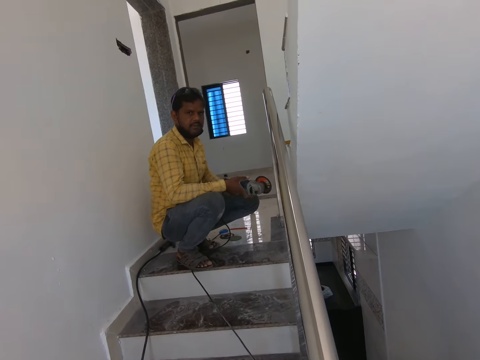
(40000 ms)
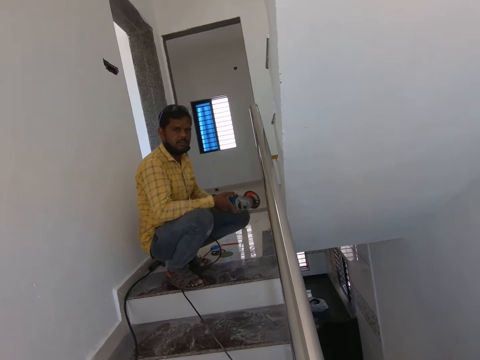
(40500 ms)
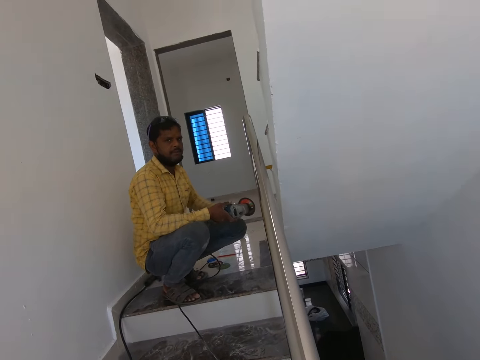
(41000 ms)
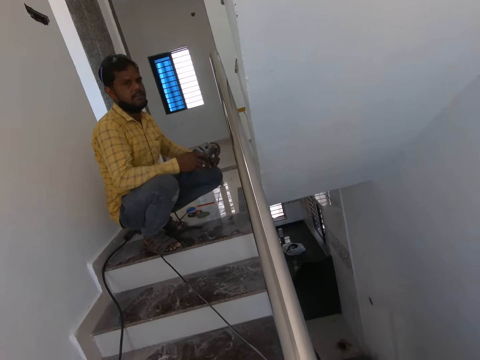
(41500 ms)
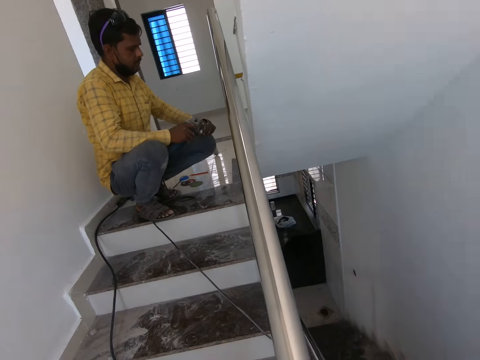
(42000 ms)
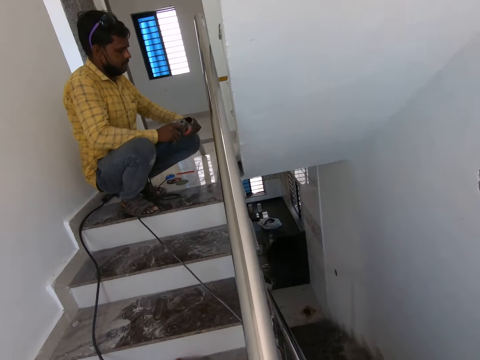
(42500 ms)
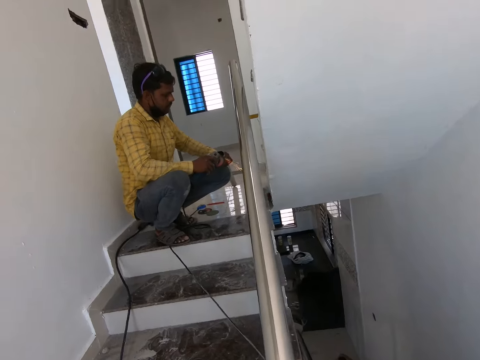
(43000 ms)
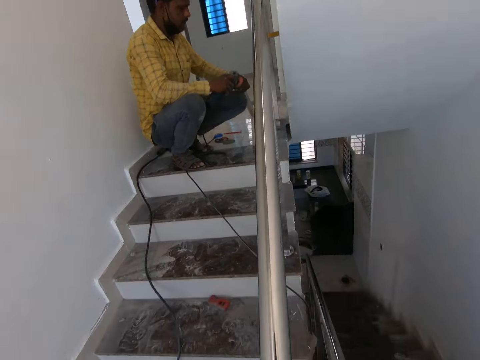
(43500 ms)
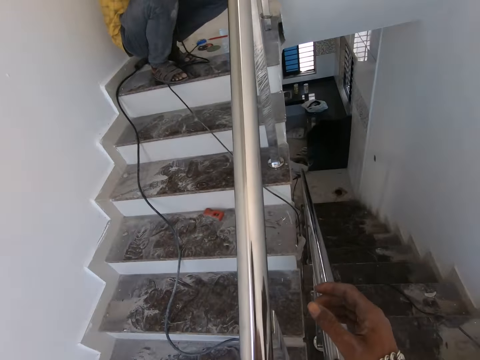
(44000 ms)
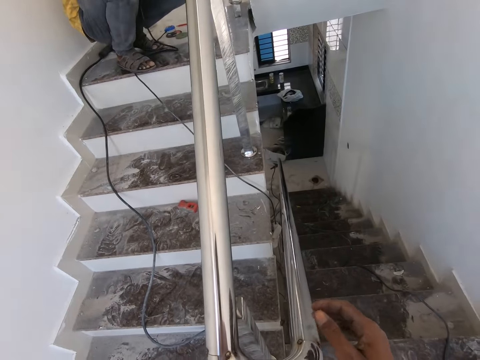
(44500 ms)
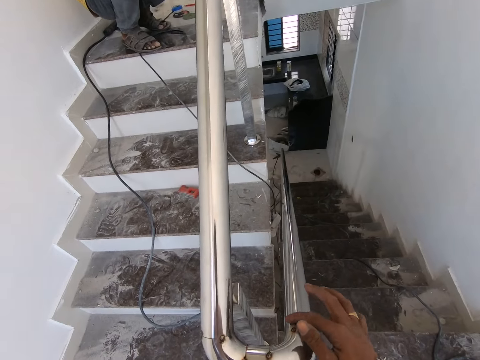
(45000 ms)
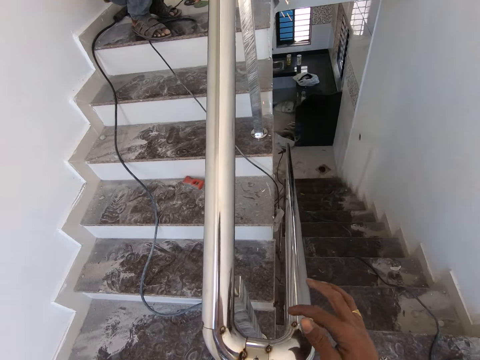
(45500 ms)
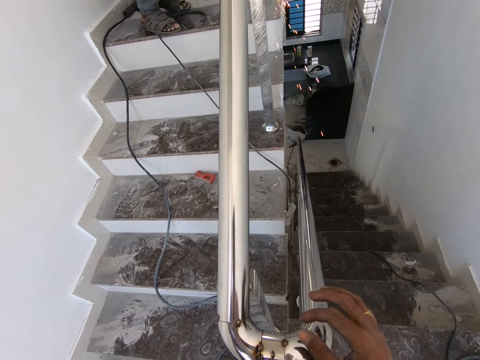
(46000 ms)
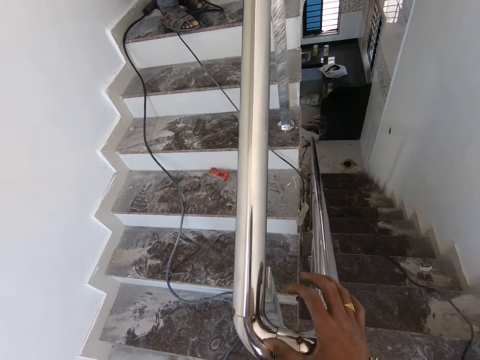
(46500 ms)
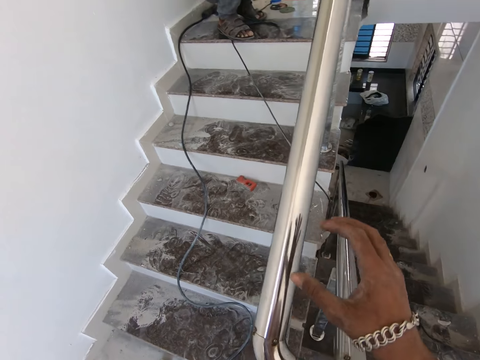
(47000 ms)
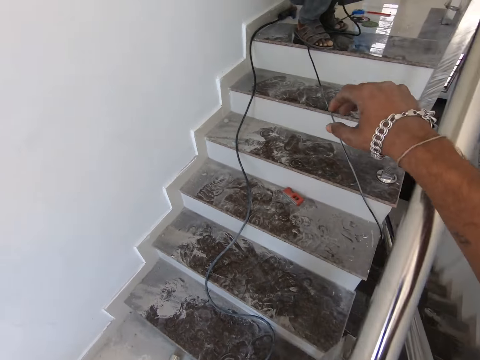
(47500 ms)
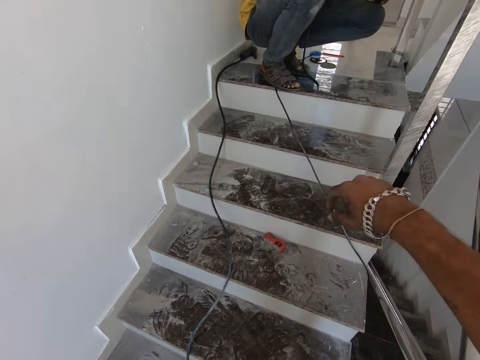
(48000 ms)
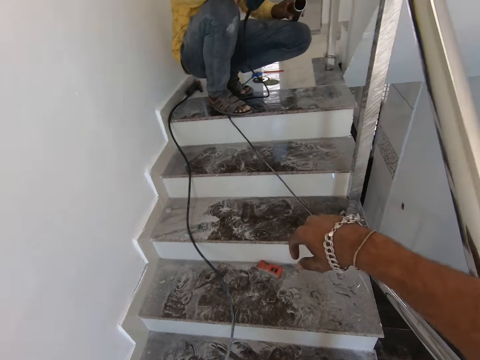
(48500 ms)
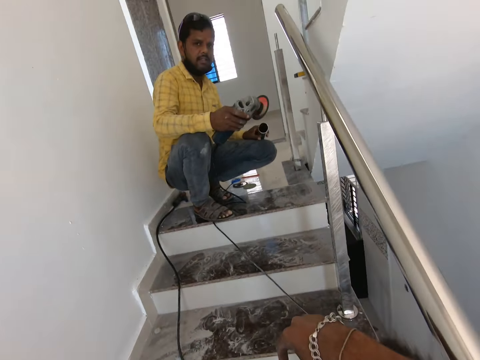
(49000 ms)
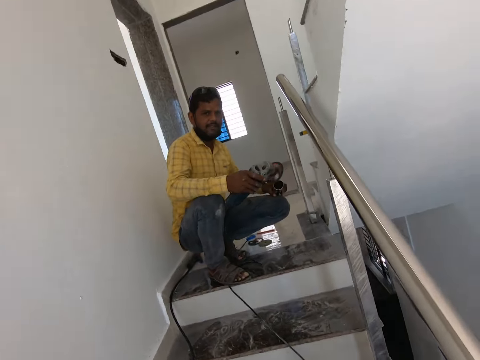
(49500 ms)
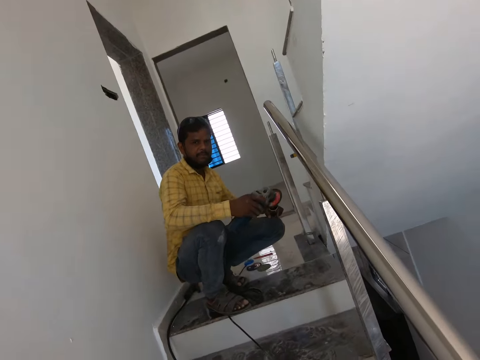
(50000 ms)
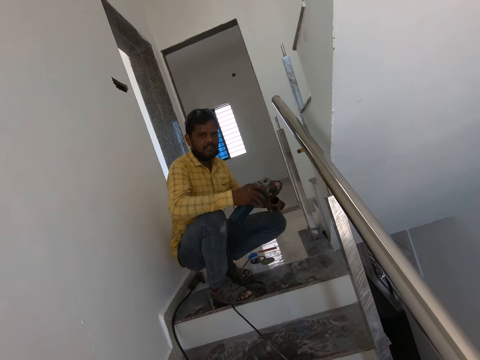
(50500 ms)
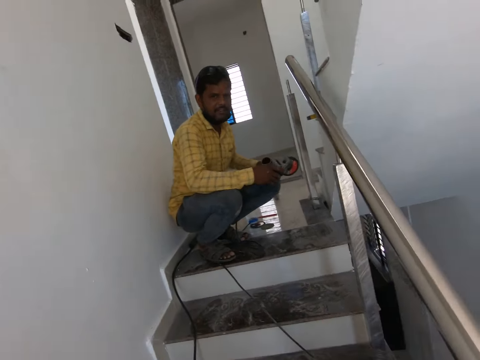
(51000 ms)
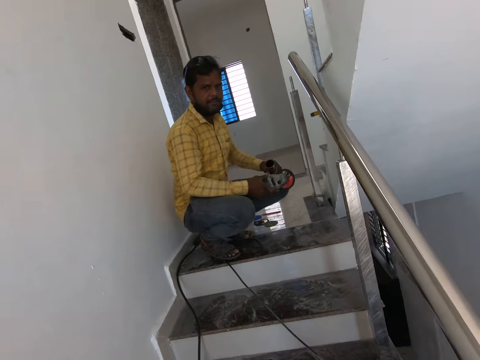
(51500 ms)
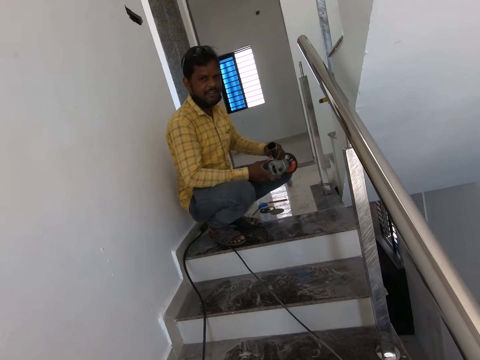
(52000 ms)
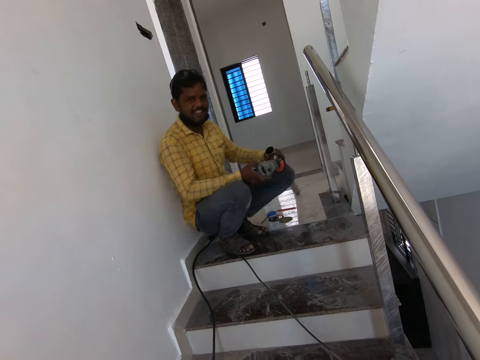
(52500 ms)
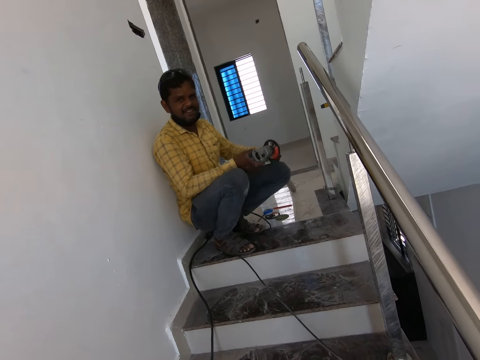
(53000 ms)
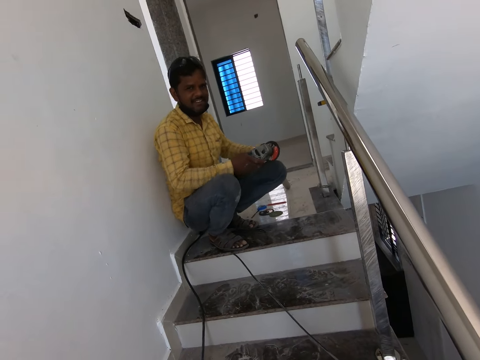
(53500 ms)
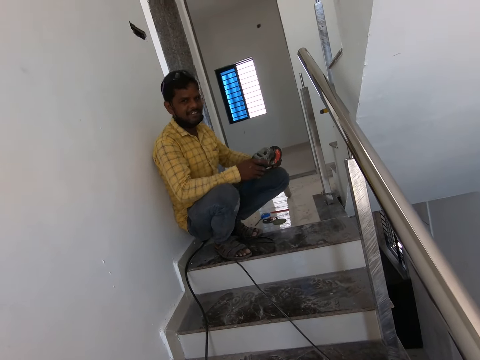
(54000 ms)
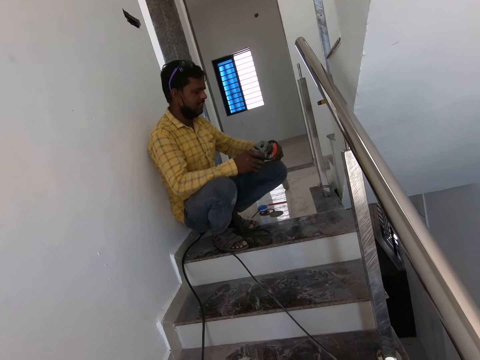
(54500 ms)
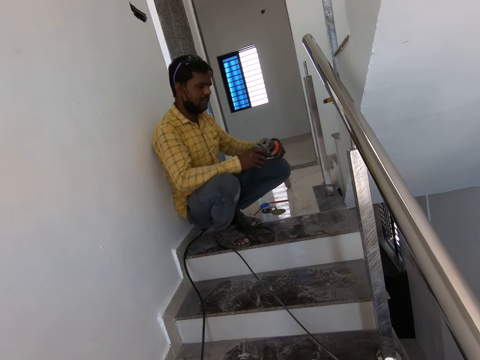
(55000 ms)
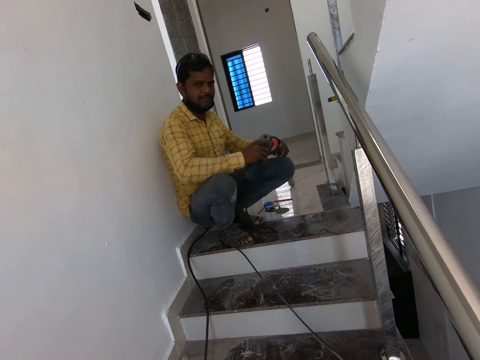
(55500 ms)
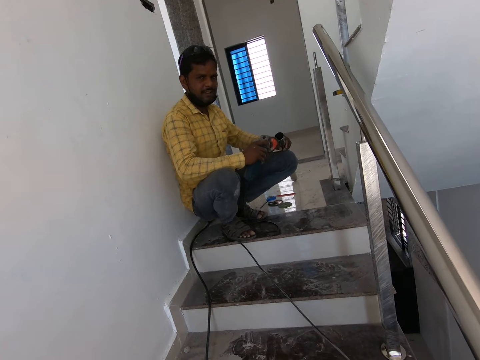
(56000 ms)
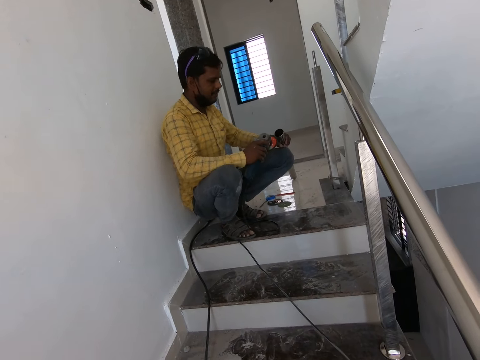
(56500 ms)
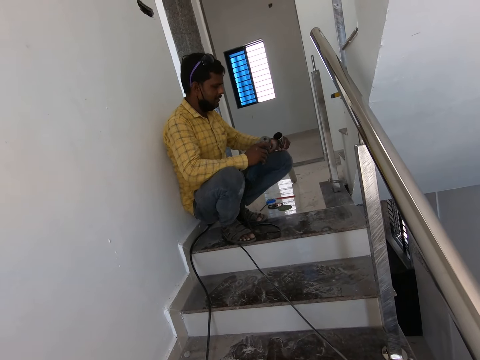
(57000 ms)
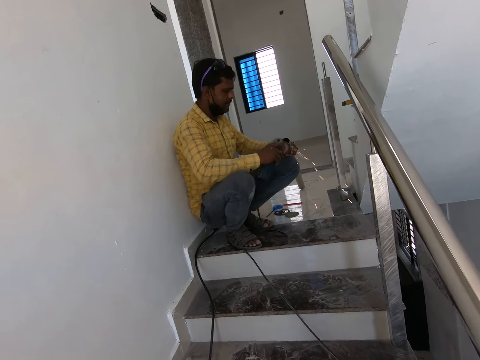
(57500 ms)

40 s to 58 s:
The camera wearer looks around. A man grinds the metal with the grinder. The camera wearer touches the staircase handle. The man grinds the metal with the grinder. The camera wearer dialogues with the man.

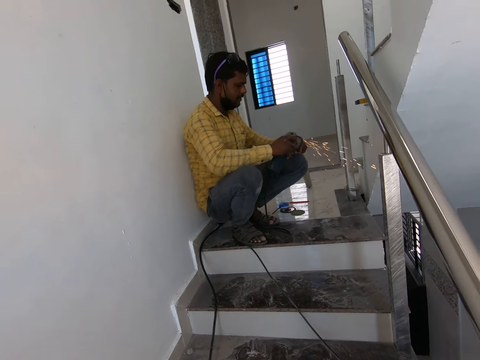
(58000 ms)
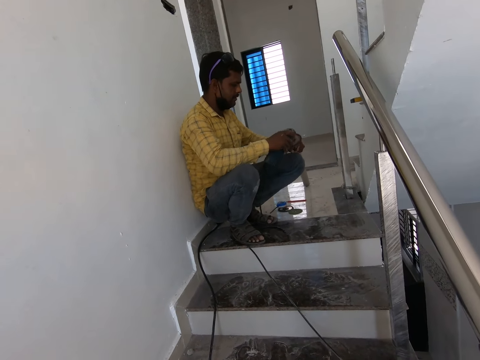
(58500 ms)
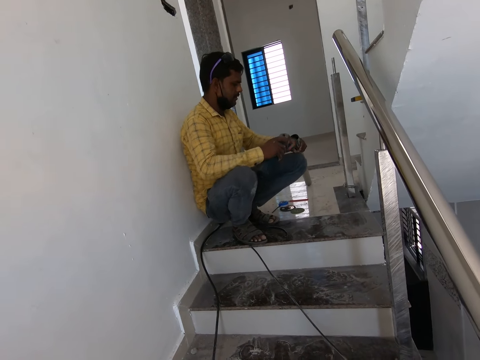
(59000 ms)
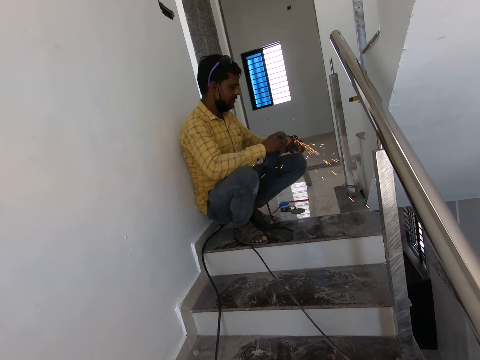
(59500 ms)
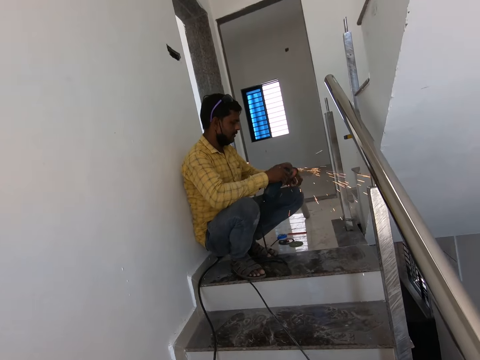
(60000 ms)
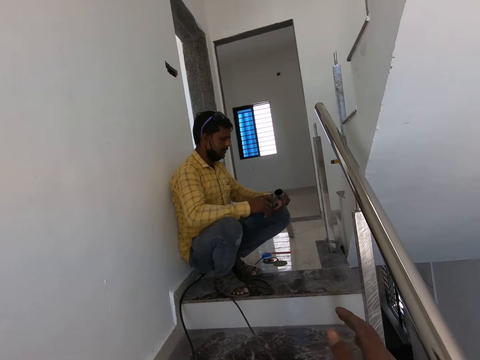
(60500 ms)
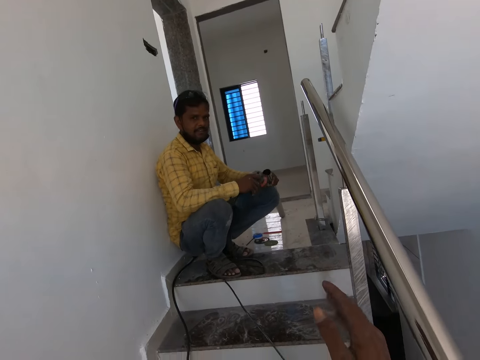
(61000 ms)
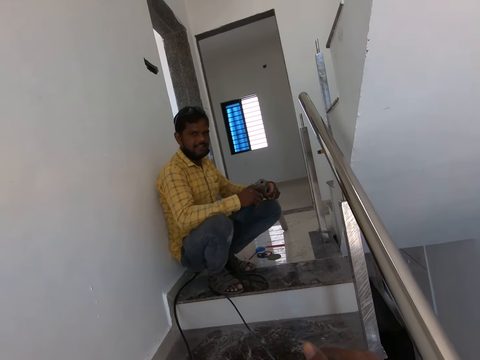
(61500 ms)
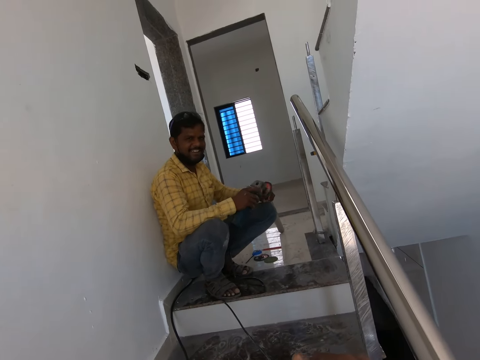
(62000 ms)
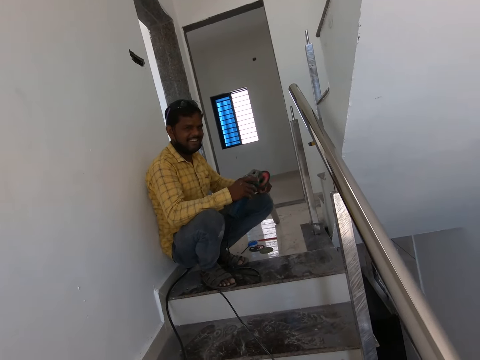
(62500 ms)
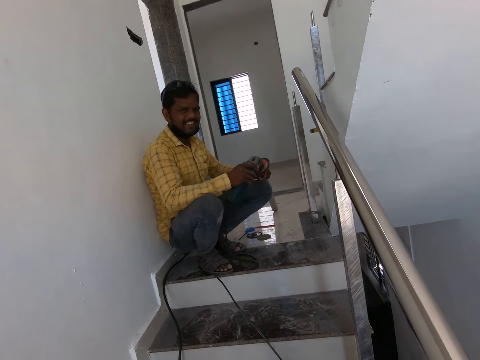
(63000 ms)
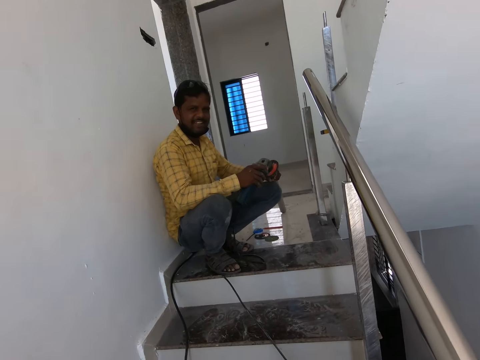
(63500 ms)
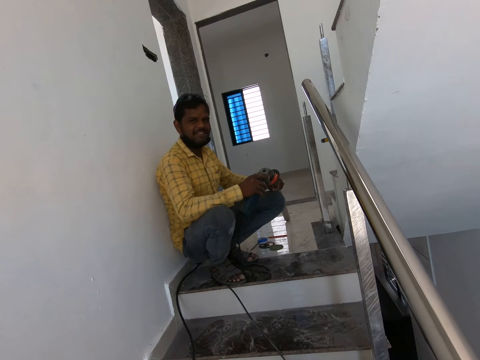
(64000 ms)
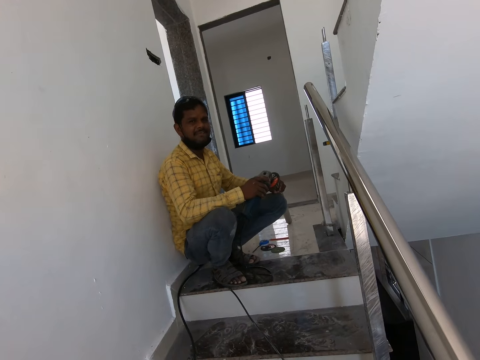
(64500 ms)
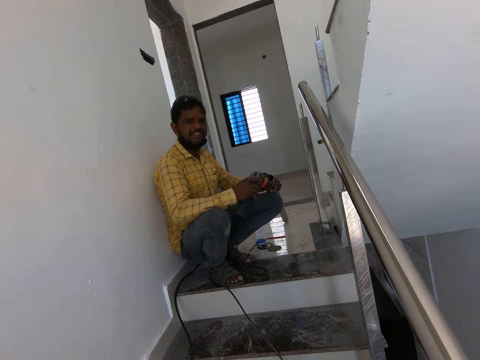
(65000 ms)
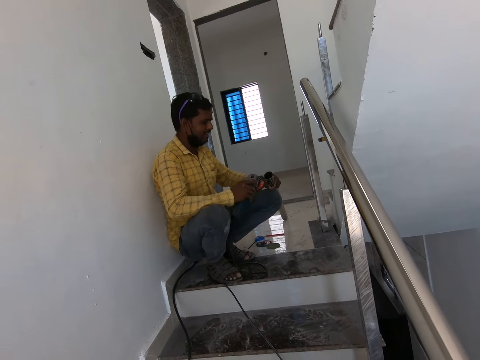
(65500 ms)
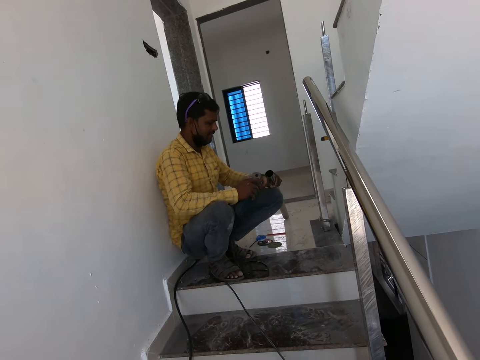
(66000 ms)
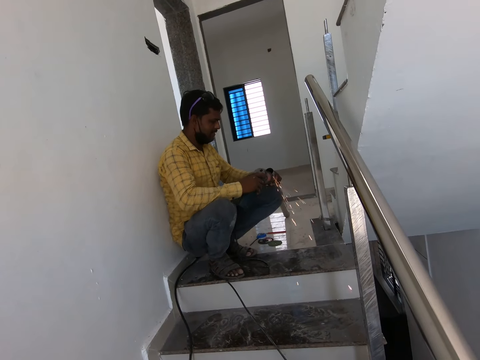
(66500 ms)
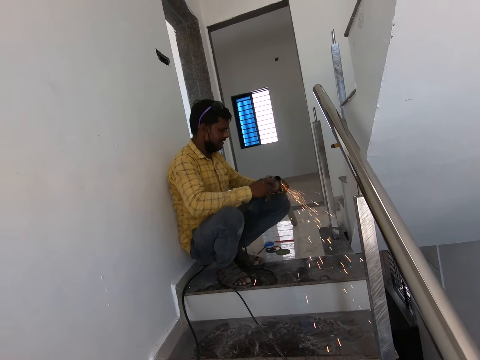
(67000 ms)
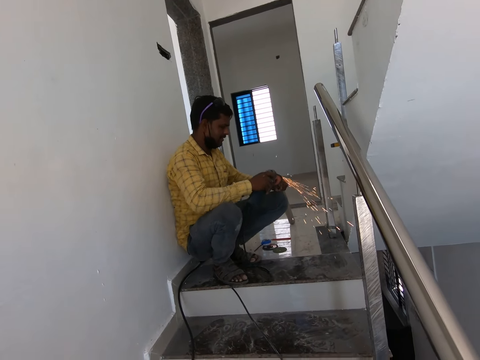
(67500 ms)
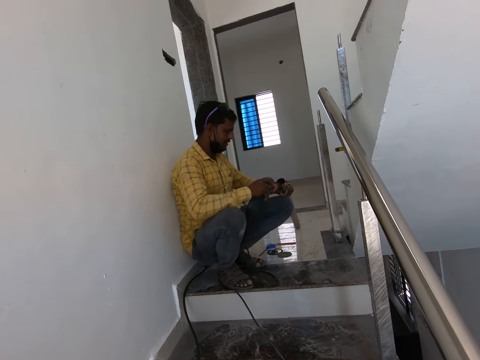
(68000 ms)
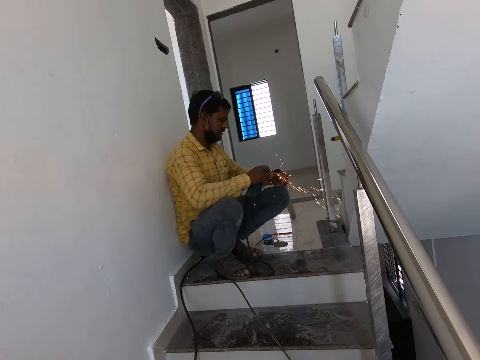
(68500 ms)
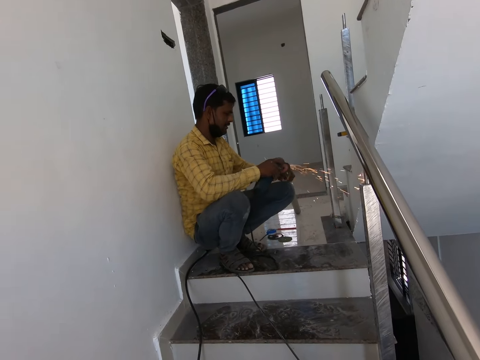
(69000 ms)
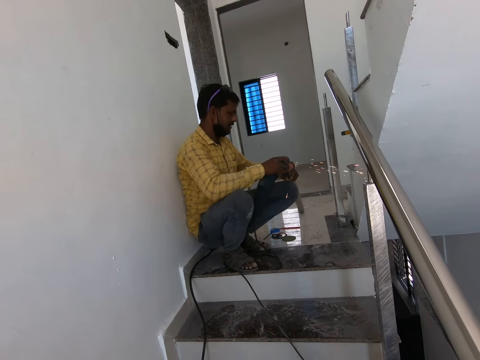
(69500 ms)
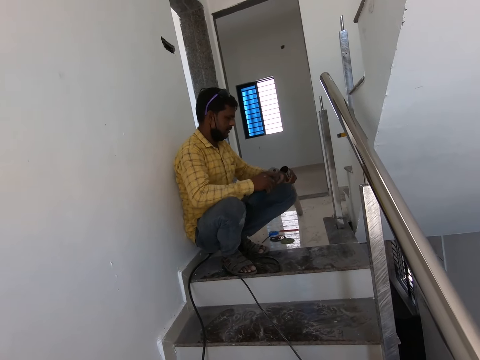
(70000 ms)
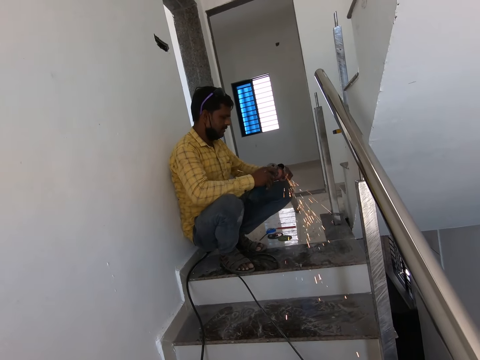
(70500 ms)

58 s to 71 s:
A person grinds the metal.
